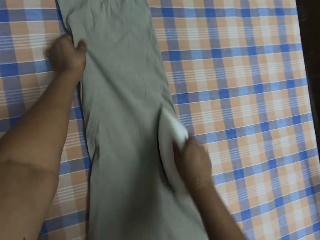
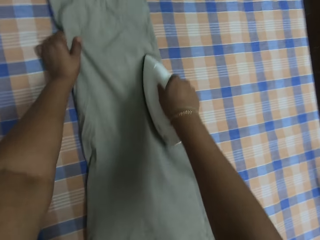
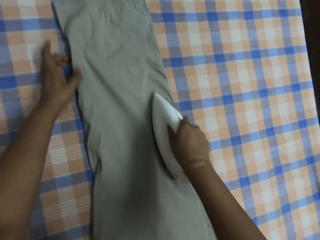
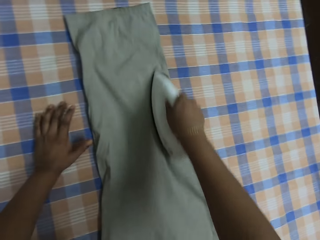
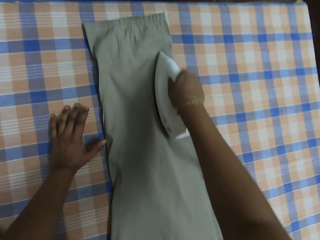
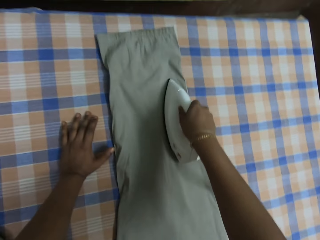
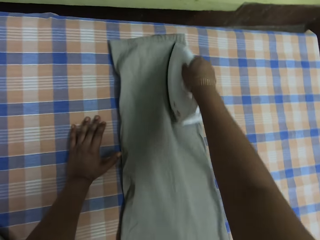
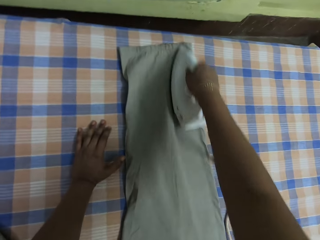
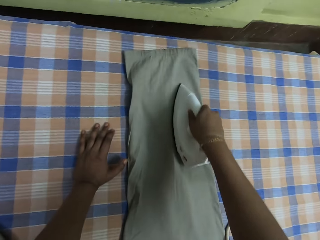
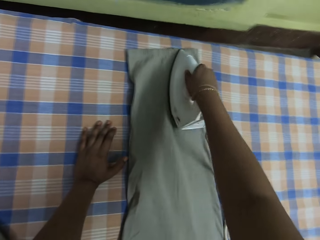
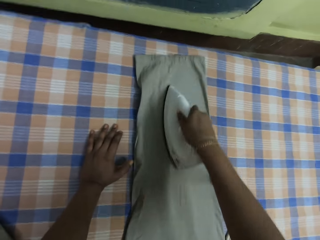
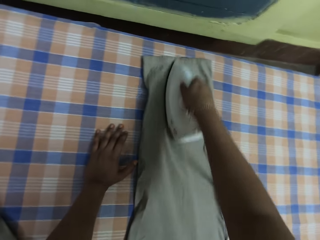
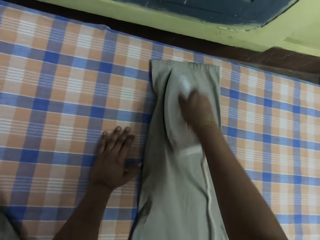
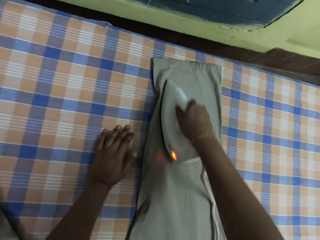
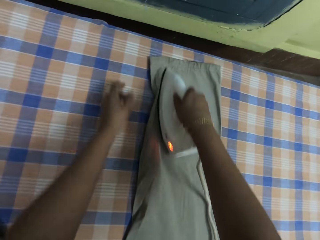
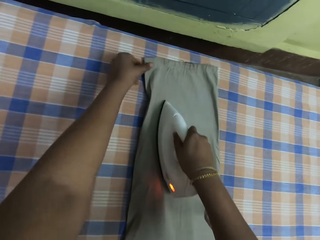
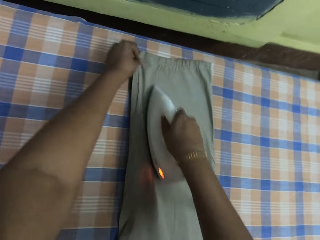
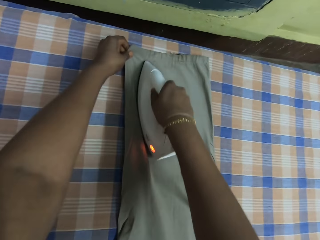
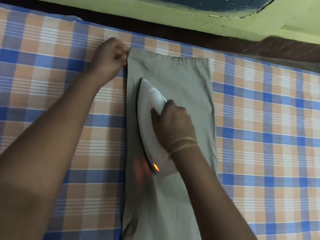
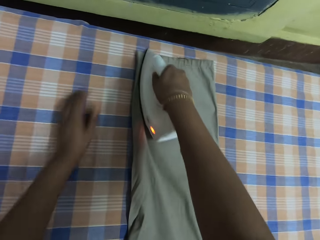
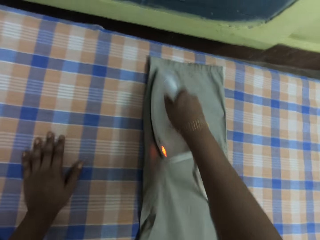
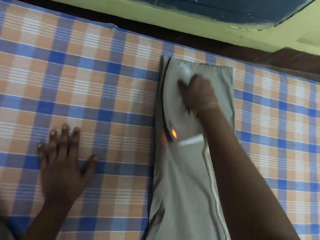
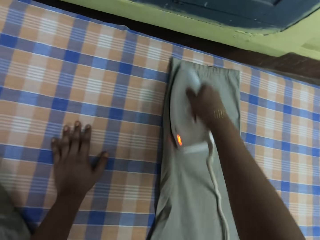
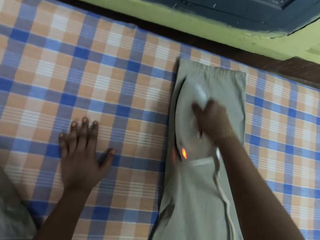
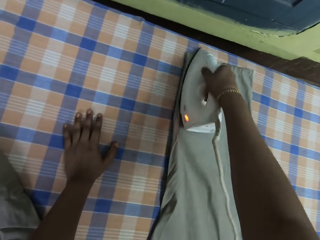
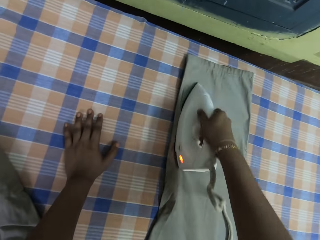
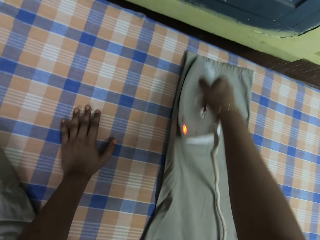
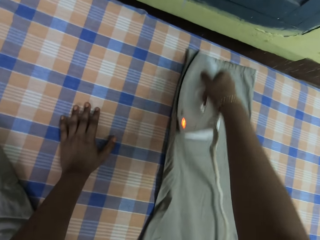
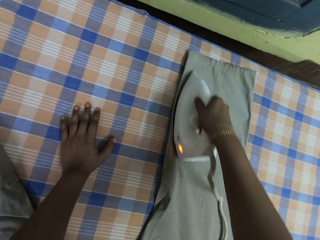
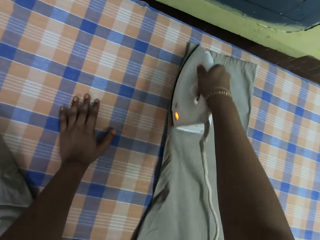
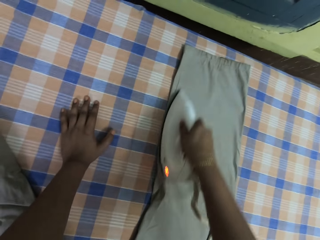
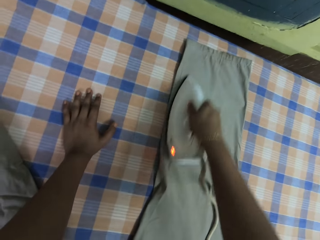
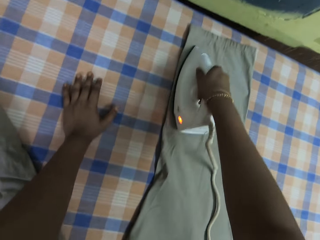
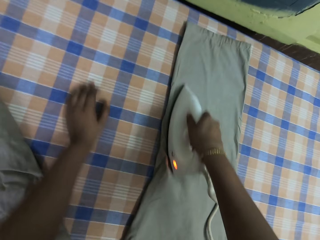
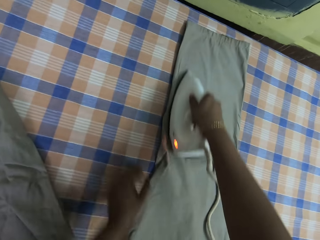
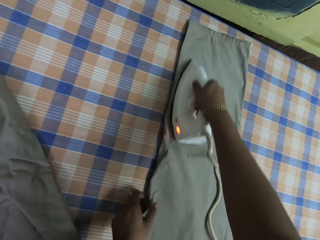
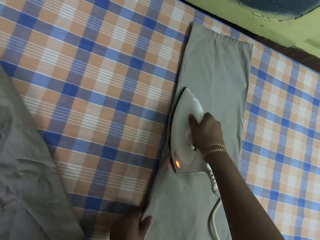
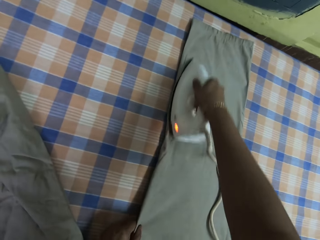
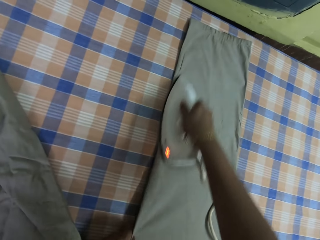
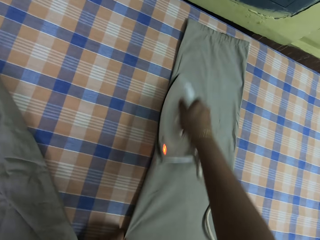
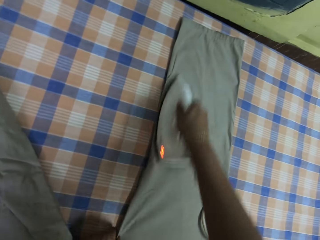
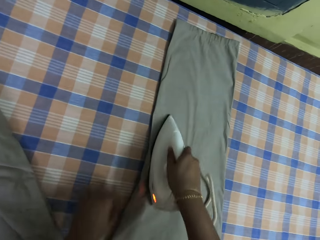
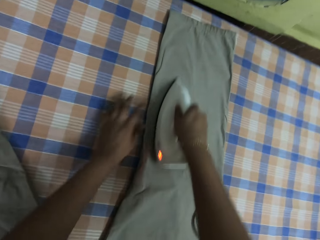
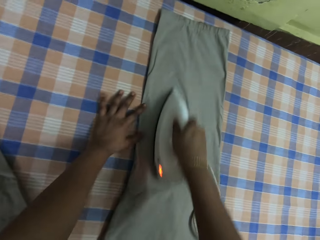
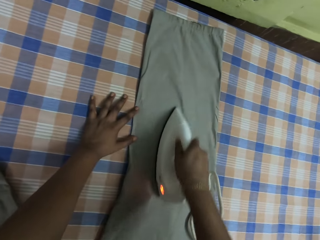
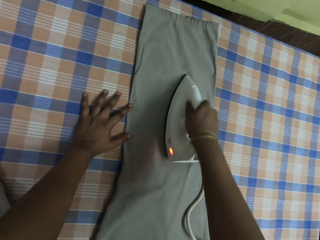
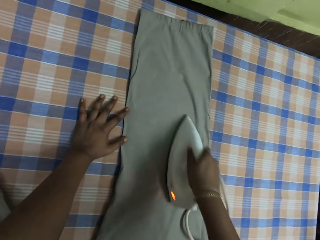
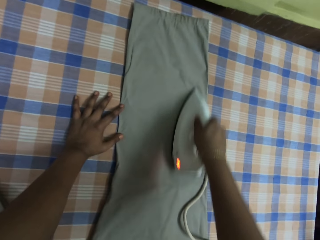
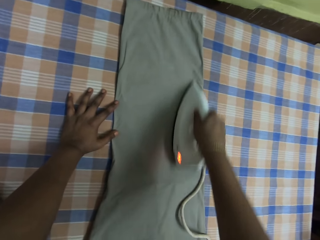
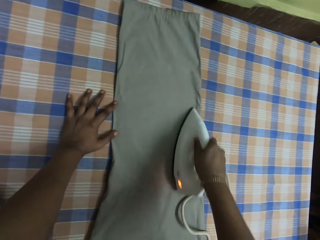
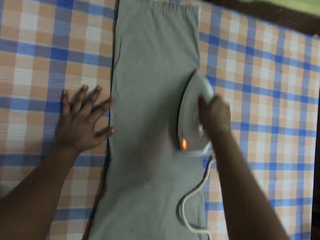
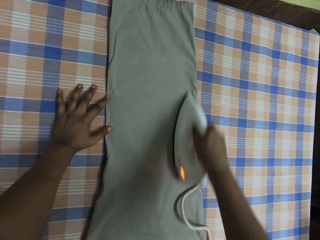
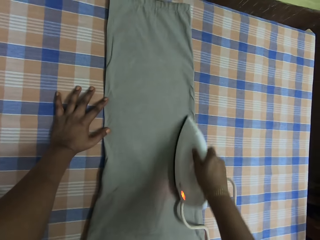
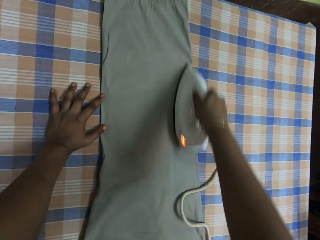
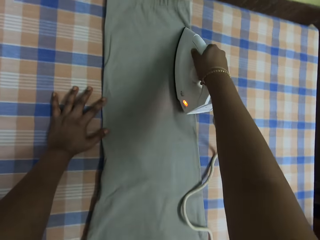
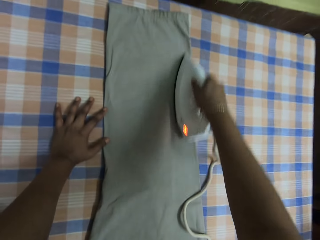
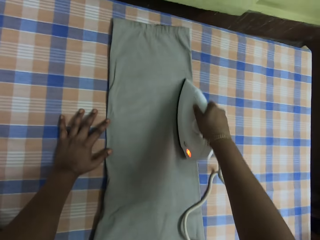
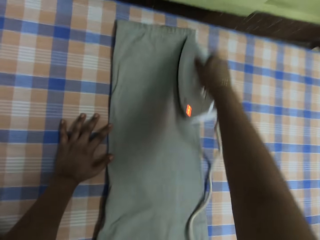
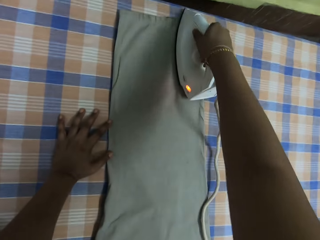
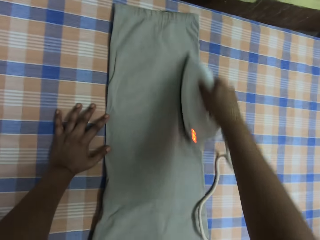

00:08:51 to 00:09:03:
The camera wearer touches the trouser. They sing in the room.

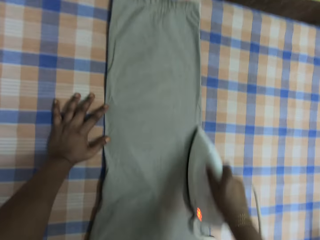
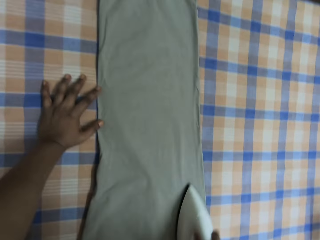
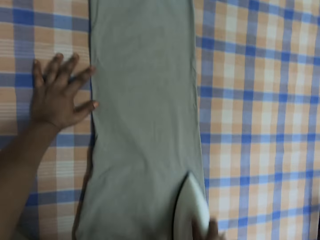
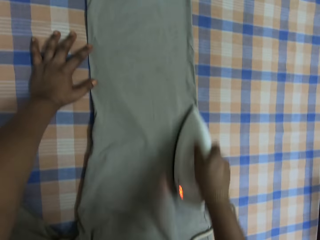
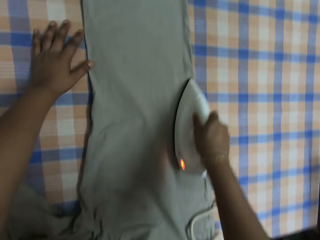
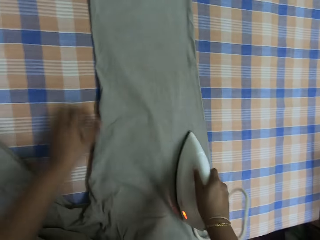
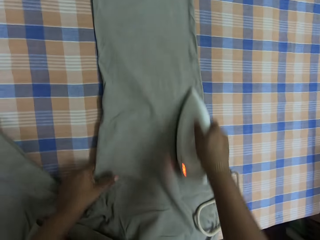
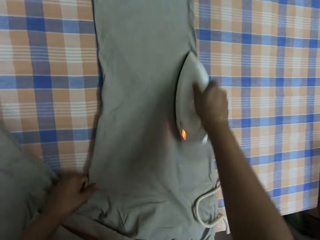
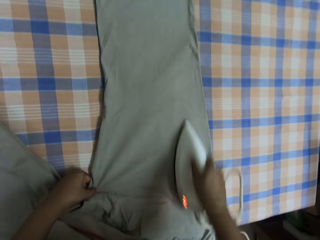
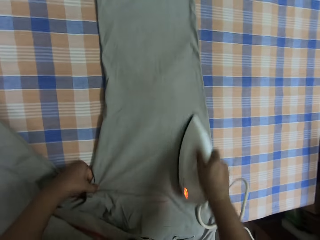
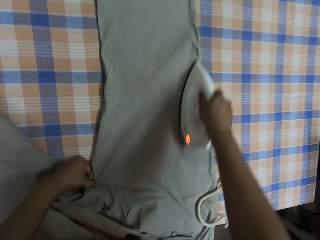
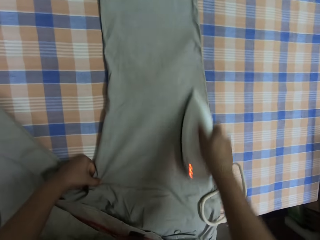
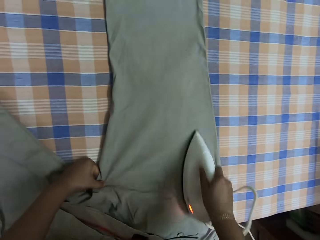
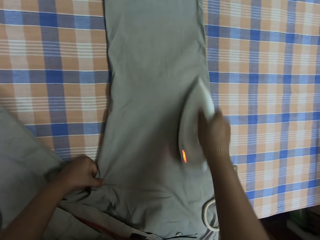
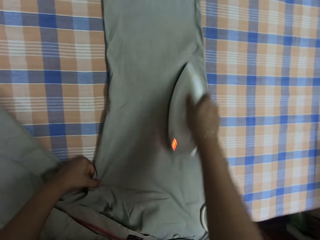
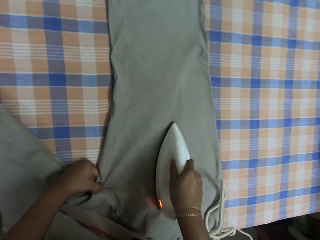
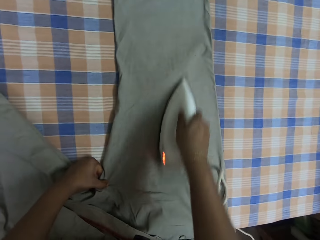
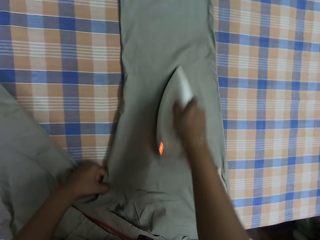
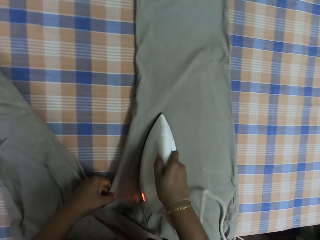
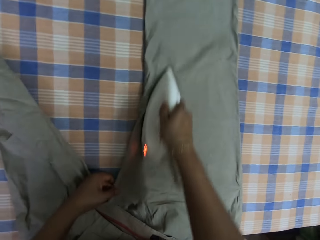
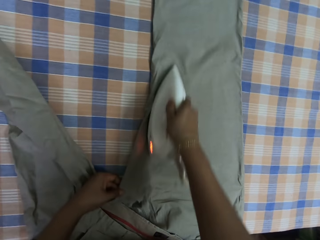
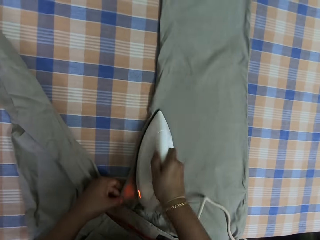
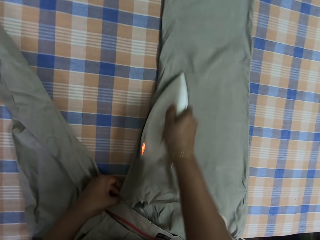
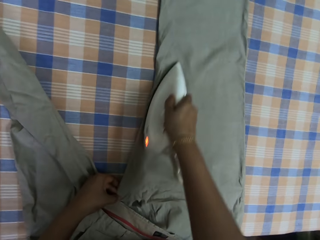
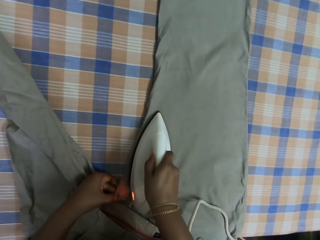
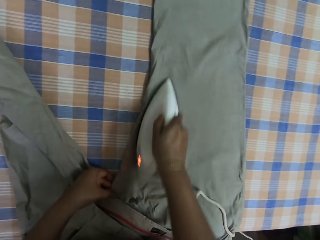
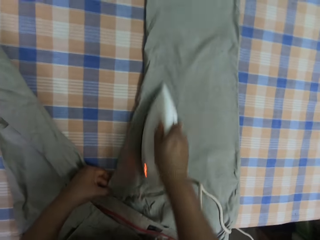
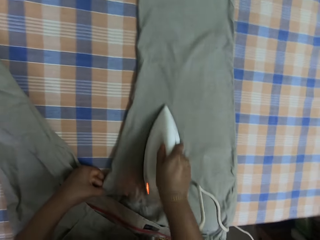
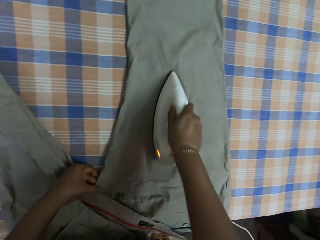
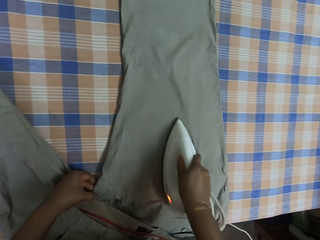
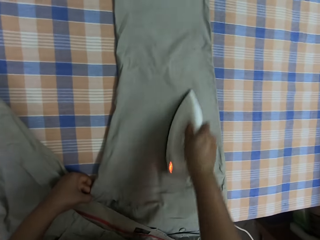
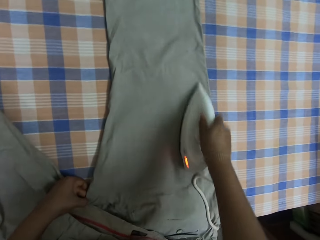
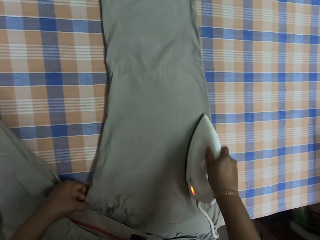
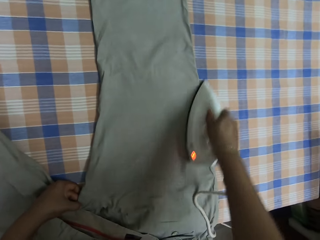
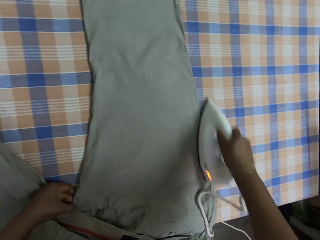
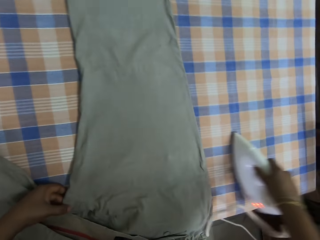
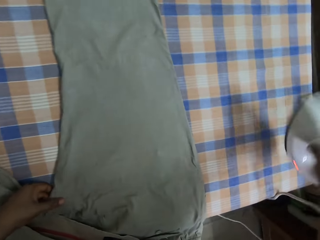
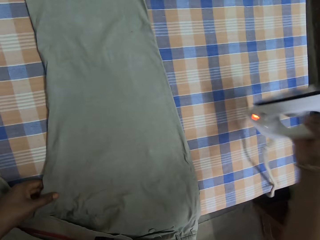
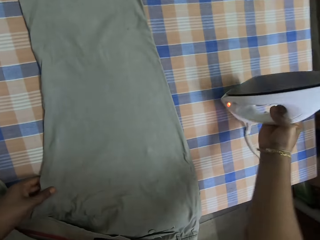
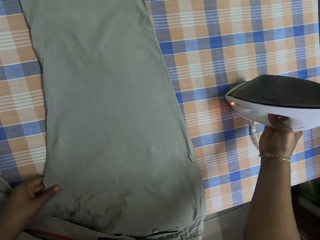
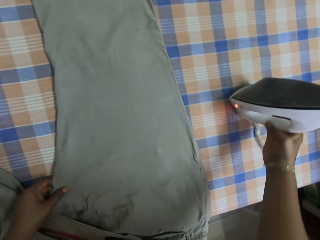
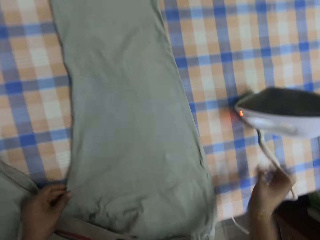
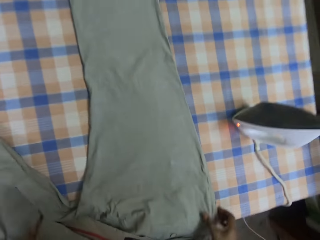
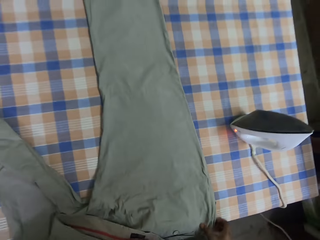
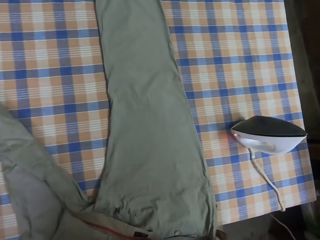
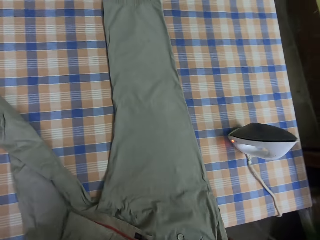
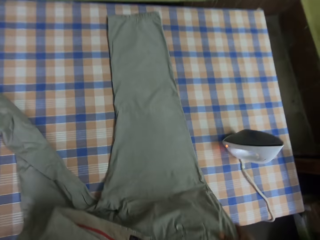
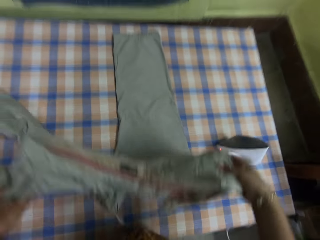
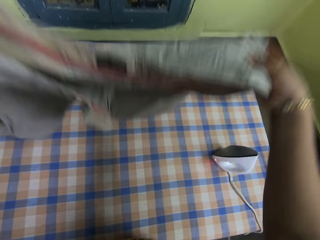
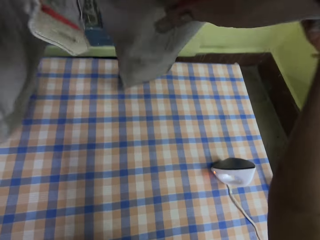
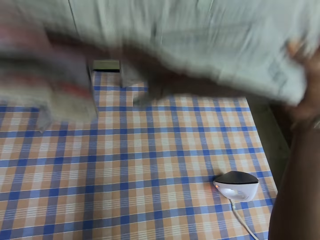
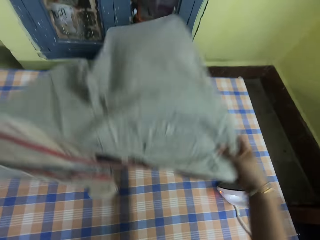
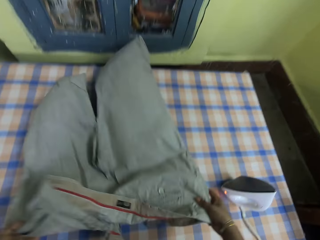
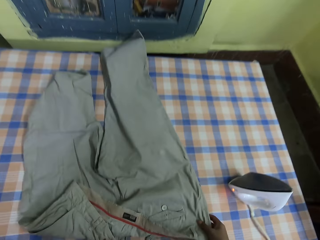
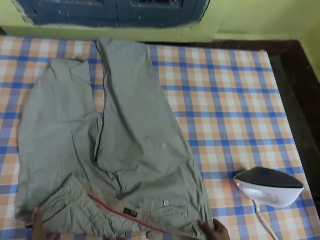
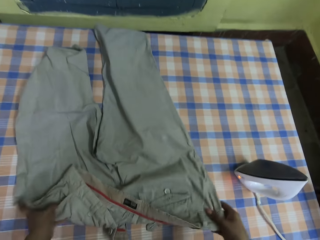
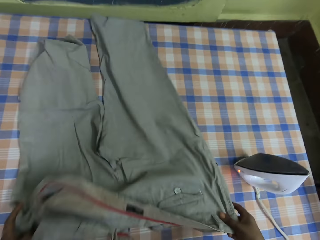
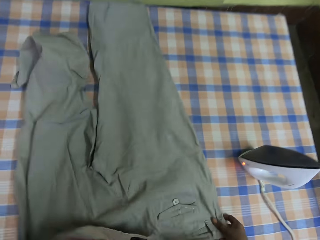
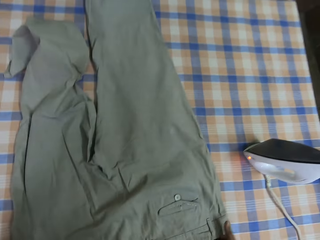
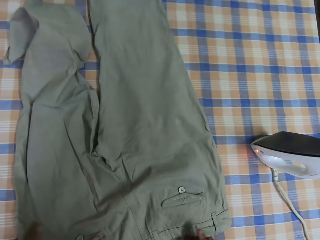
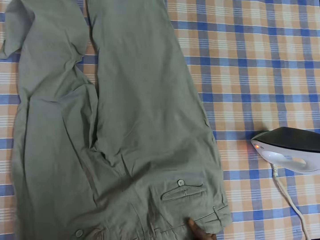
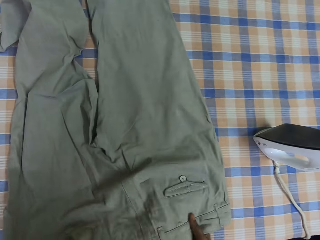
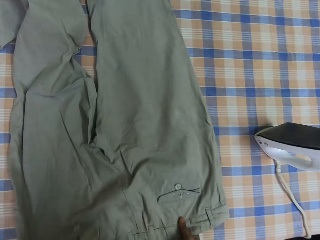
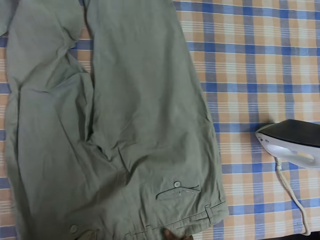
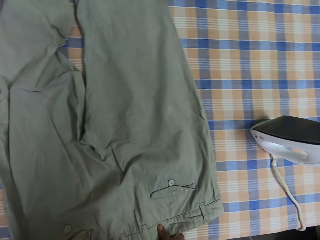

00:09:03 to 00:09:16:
The camera wearer puts the iron box on the table. They adjust the trouser. They pick up the trouser. They put the trouser down.
